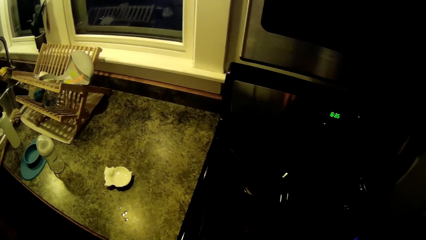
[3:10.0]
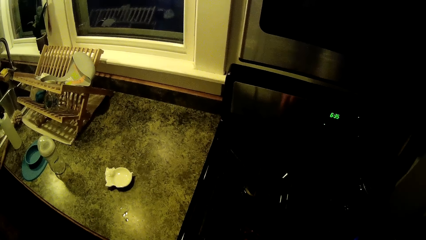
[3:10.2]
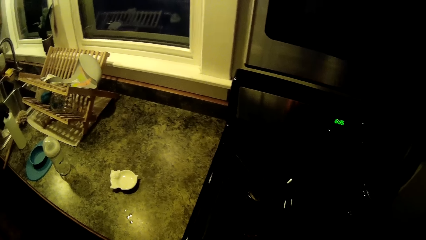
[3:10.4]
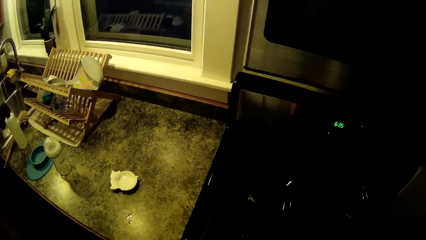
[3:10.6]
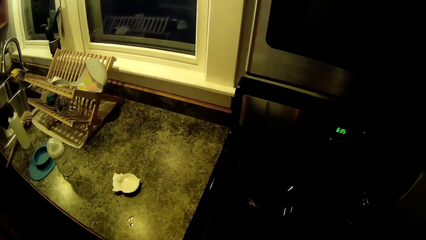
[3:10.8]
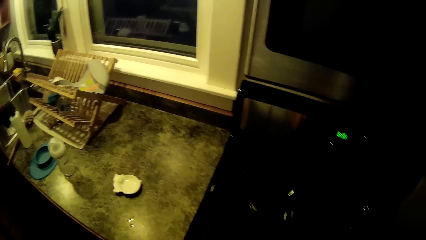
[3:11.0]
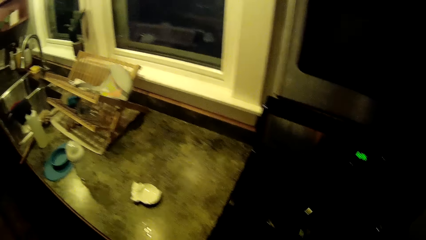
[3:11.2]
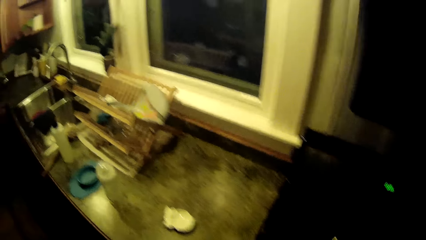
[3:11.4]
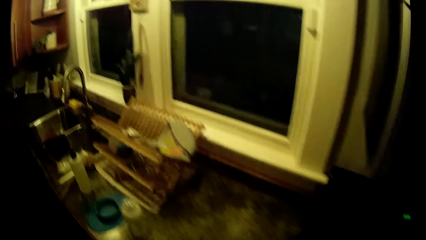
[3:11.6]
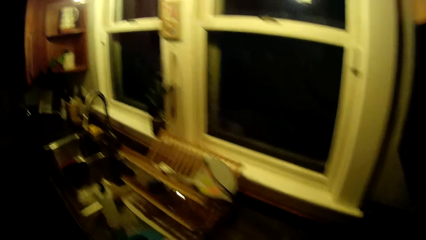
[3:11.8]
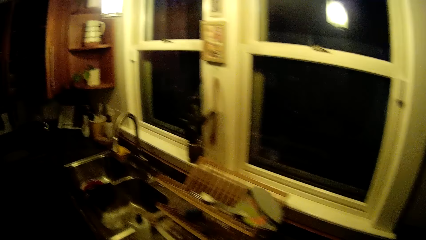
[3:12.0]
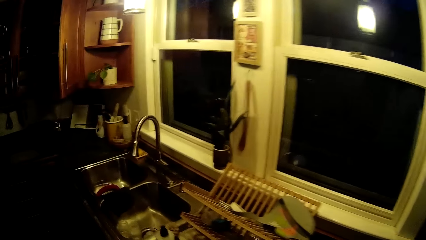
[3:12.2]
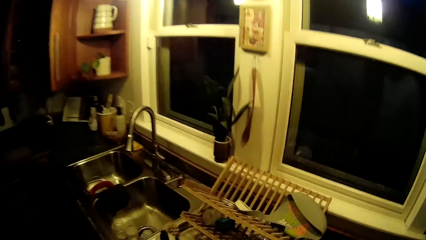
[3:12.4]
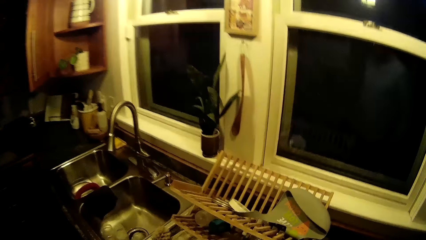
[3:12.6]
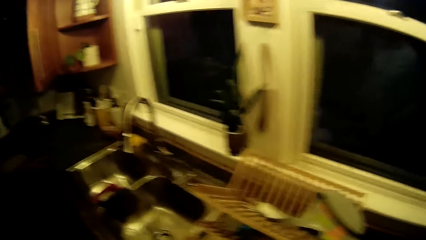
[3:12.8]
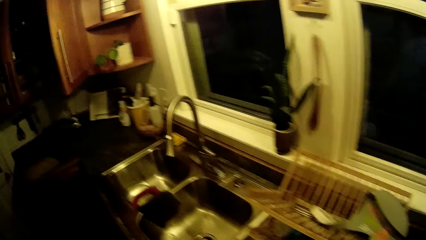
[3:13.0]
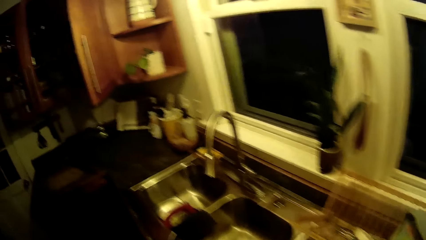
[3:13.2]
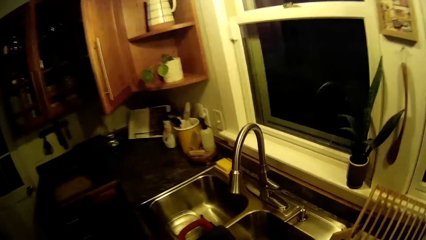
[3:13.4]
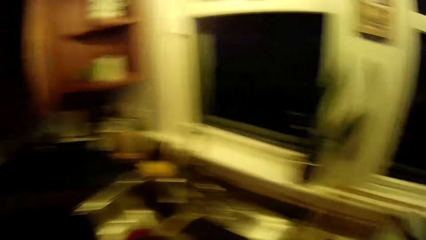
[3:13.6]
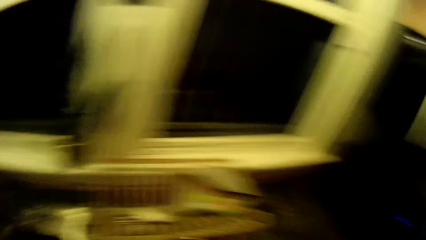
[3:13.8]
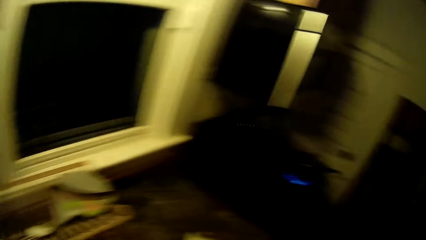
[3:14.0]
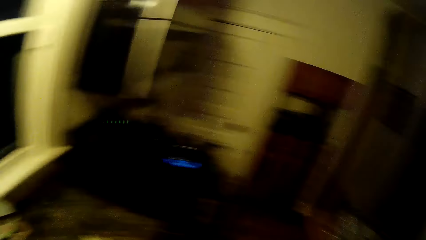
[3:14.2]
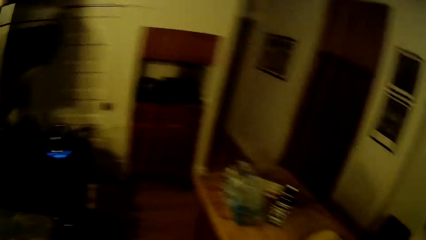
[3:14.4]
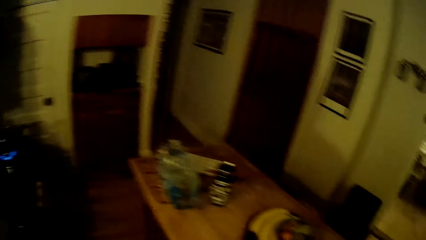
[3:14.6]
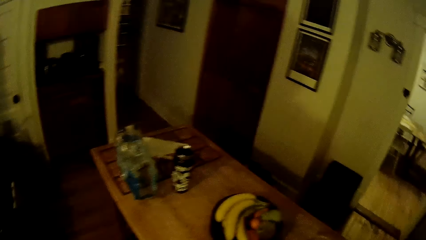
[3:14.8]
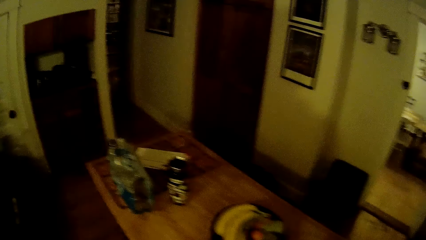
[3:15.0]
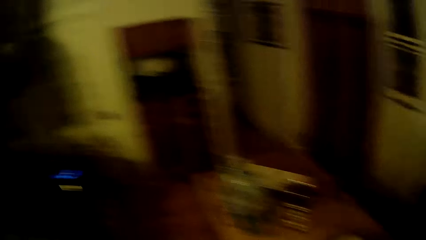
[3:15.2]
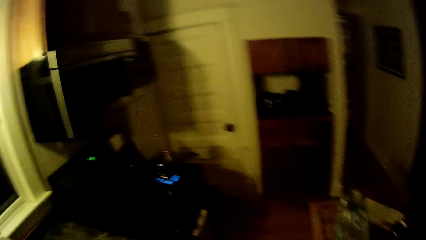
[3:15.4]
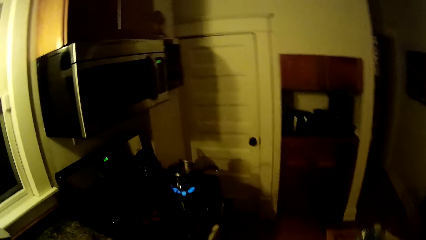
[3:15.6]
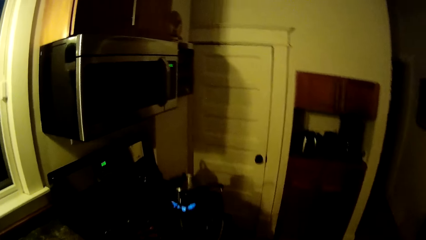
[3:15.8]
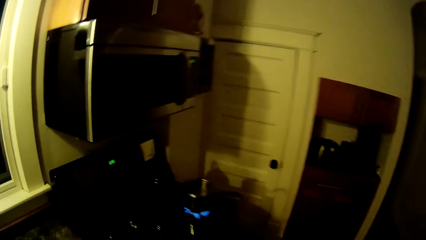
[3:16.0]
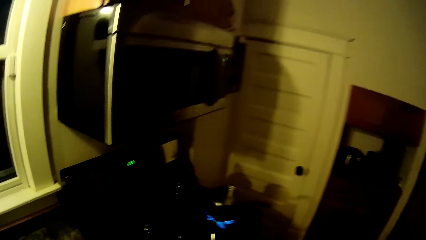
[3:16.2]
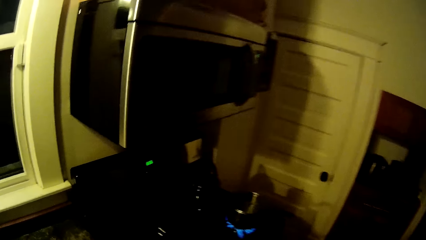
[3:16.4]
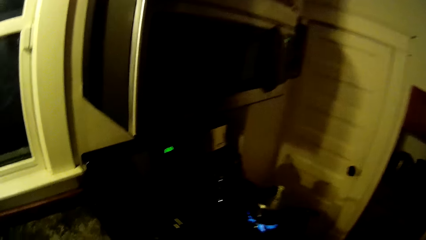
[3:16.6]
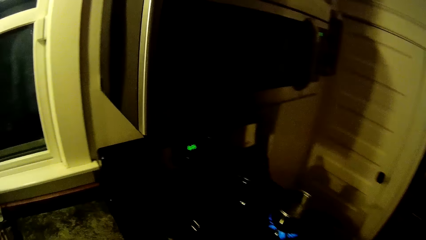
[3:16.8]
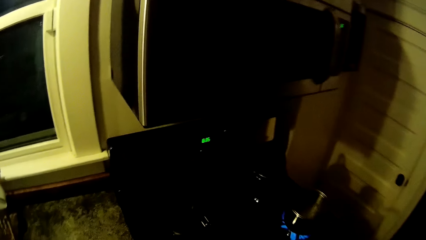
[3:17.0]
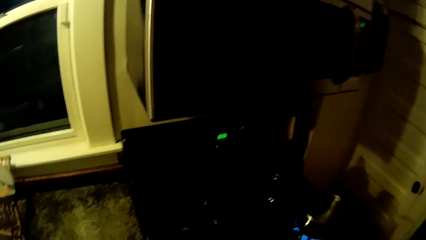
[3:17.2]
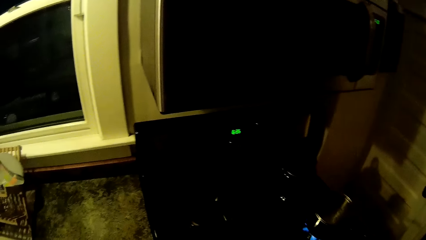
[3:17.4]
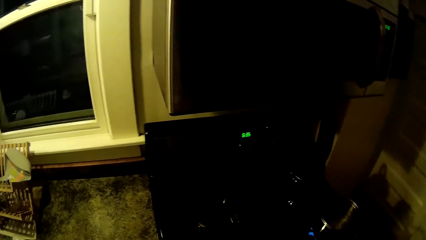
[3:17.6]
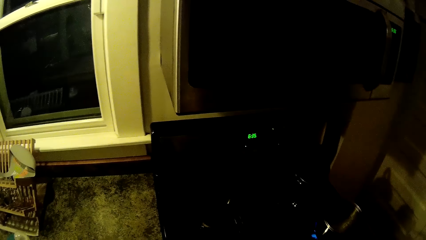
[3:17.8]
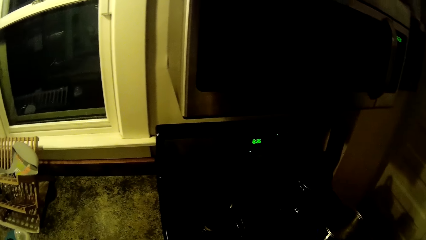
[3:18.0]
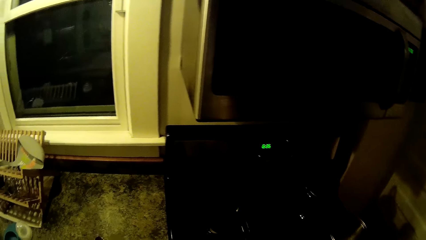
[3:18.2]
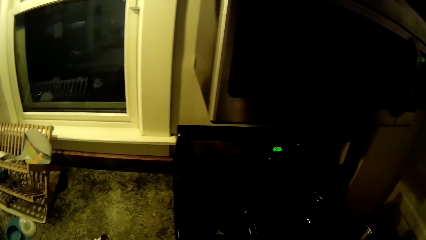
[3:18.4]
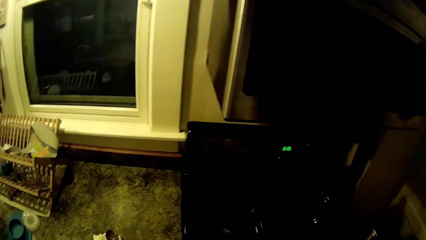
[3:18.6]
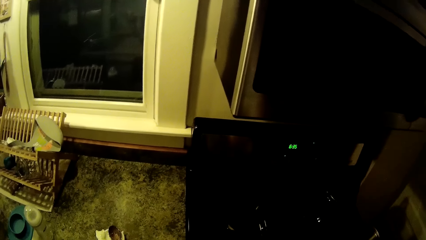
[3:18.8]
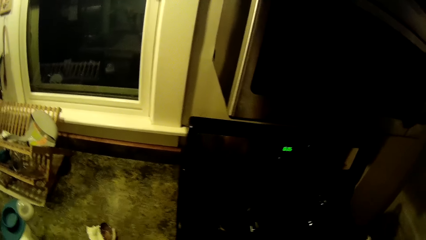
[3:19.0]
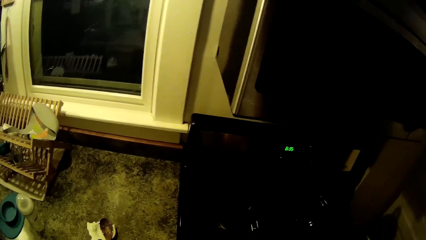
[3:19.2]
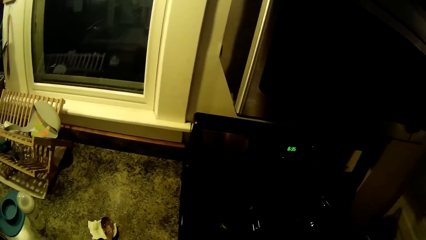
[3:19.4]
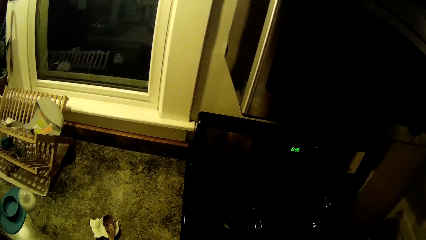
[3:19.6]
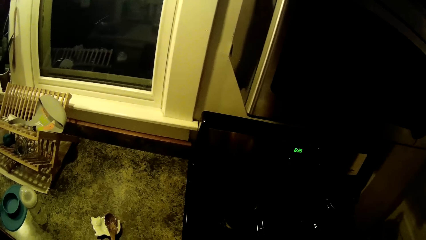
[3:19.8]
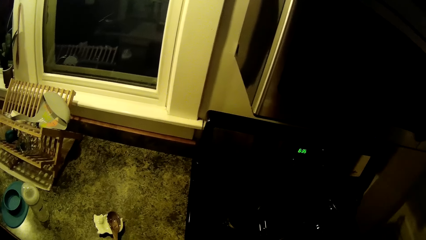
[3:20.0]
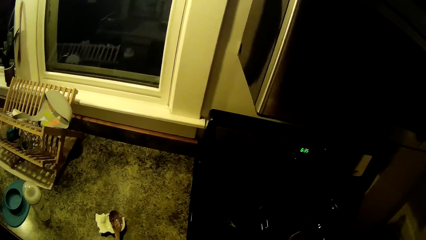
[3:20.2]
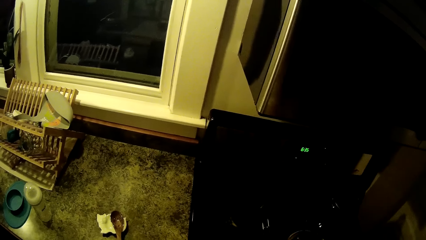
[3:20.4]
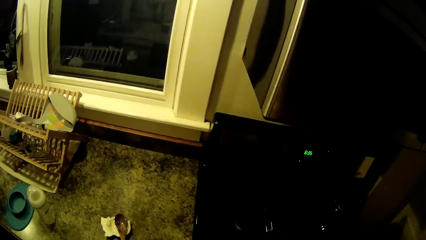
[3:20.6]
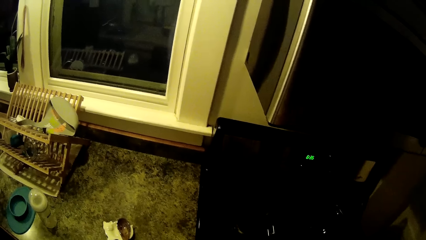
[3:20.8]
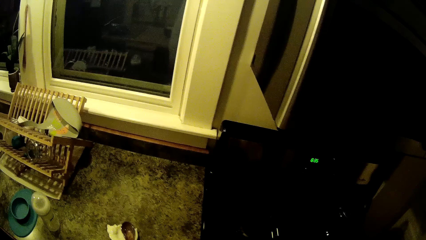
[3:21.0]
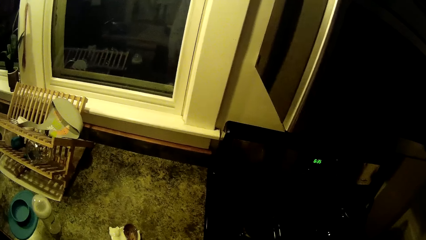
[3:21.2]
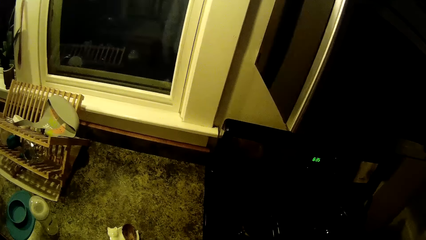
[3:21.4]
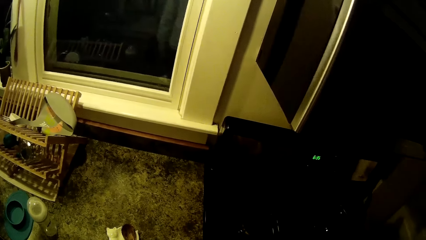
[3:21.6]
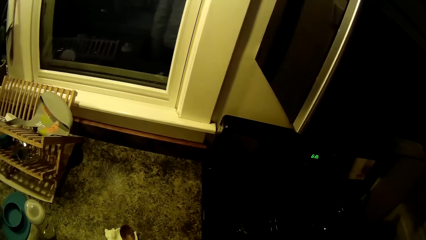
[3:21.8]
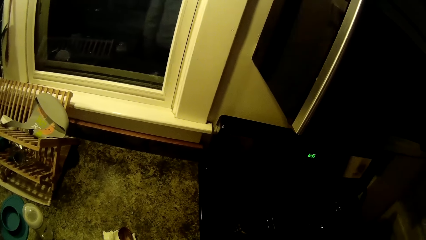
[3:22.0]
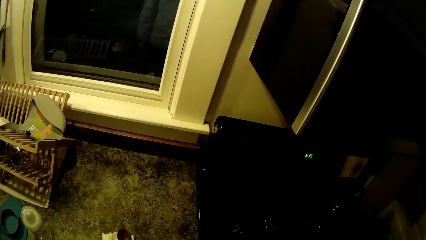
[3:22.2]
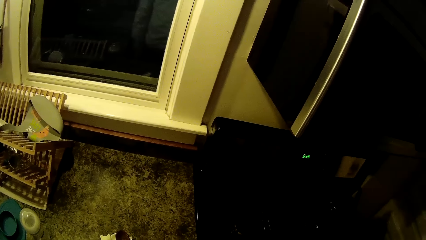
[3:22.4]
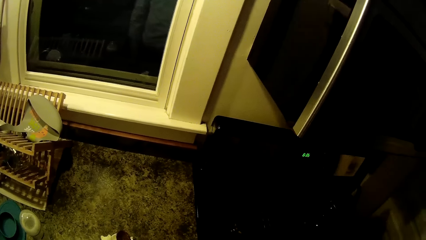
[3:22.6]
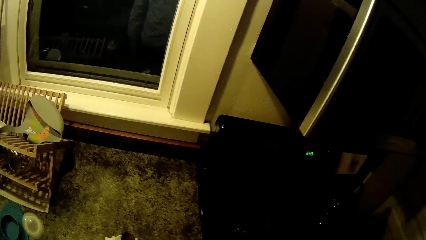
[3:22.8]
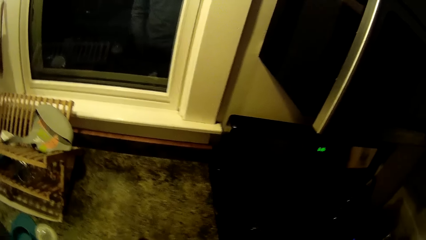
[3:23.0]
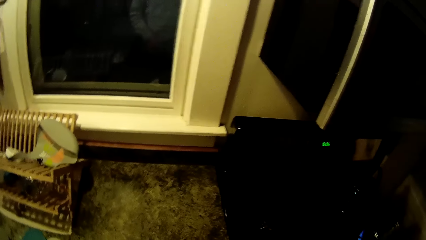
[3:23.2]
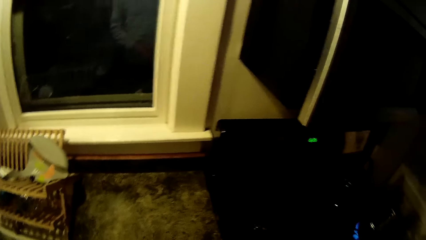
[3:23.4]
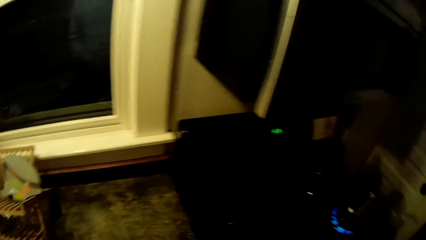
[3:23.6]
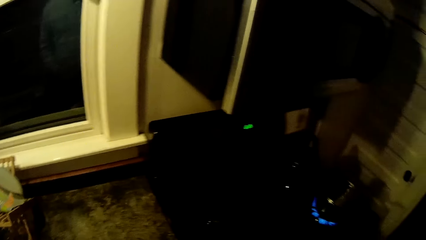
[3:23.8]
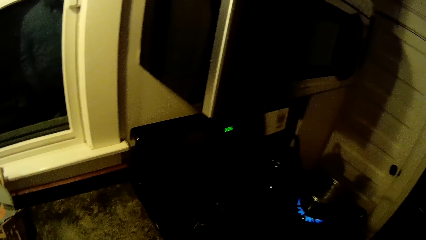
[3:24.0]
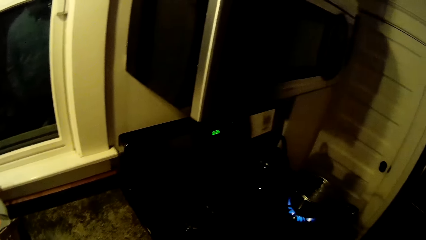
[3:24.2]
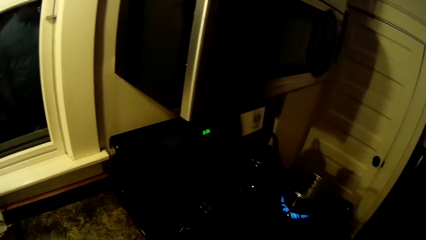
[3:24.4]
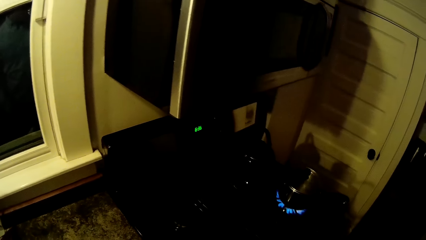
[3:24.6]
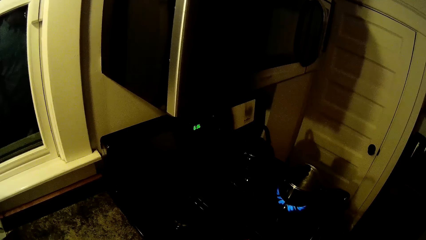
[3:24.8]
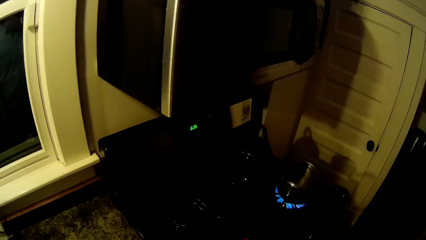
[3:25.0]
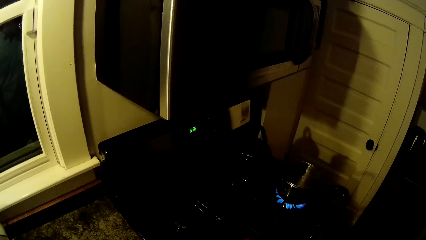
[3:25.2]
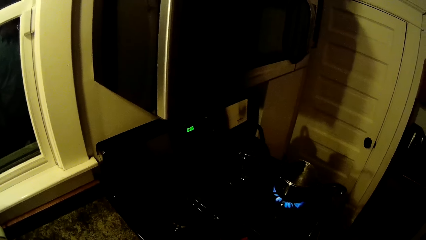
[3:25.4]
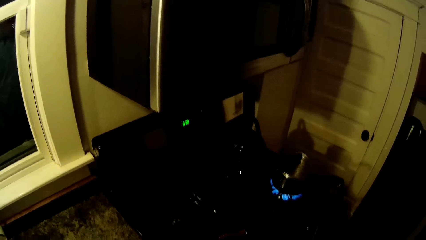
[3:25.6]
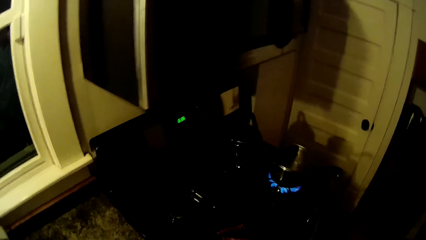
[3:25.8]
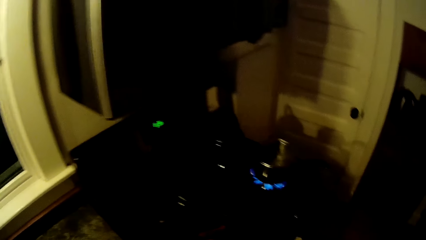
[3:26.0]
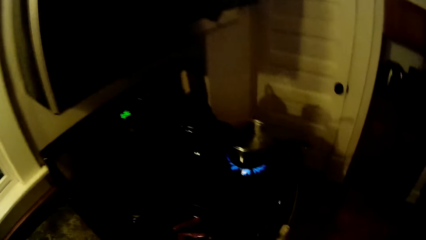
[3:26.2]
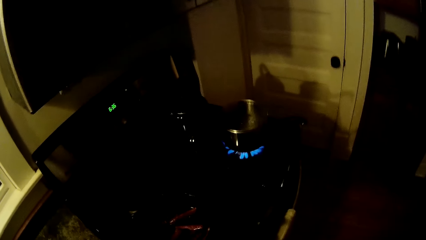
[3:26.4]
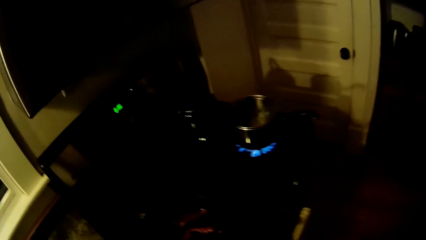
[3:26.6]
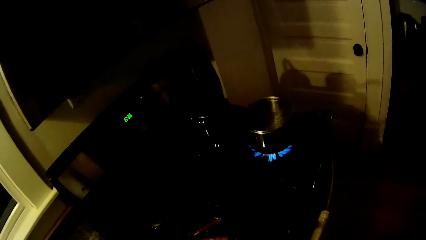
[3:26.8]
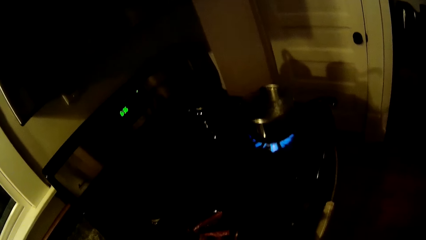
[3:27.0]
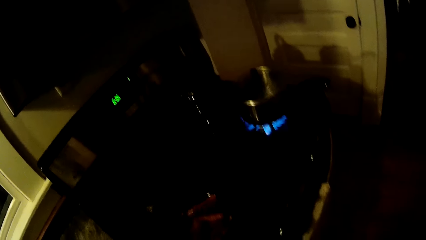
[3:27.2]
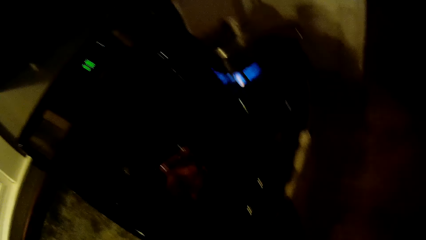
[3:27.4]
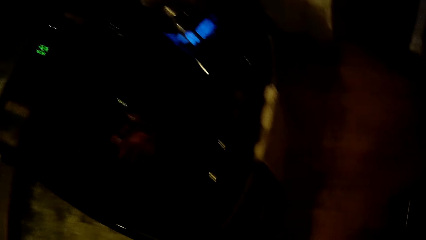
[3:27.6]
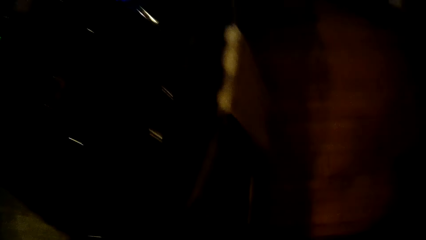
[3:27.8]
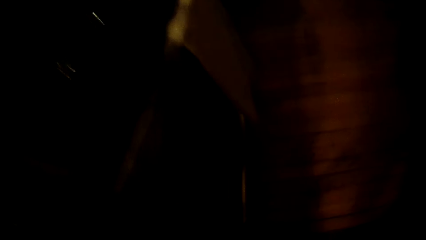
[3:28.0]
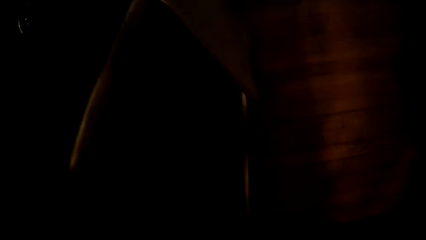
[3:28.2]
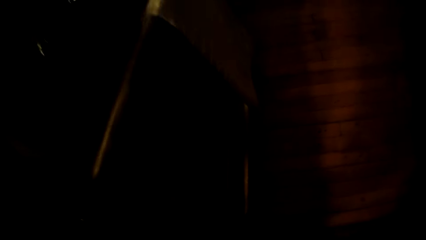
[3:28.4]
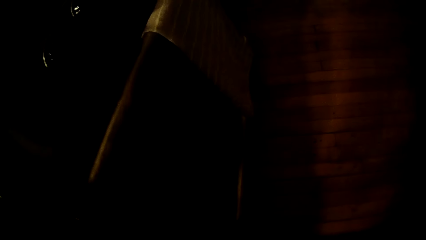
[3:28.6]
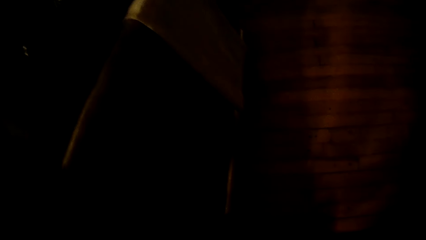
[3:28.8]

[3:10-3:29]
The camera wearer walks around. They turn around. They walk around.
